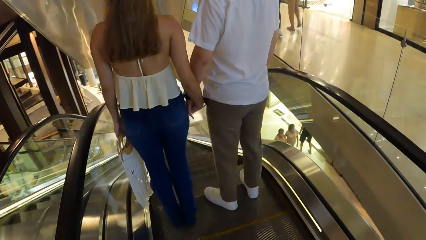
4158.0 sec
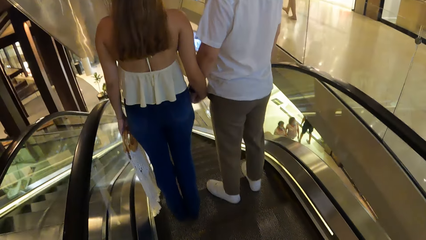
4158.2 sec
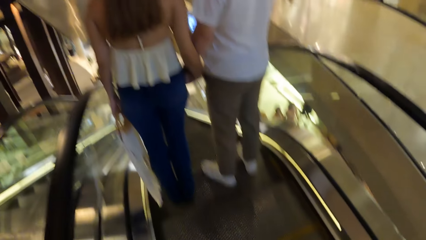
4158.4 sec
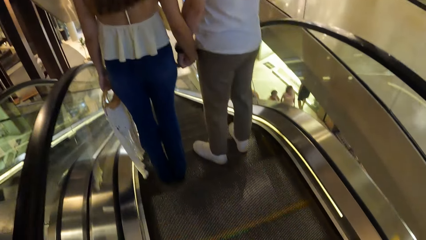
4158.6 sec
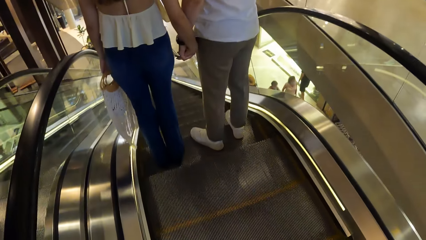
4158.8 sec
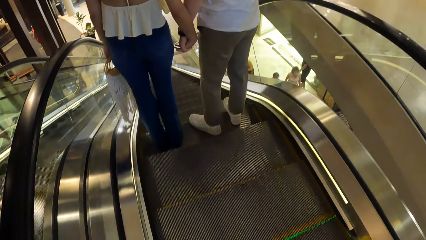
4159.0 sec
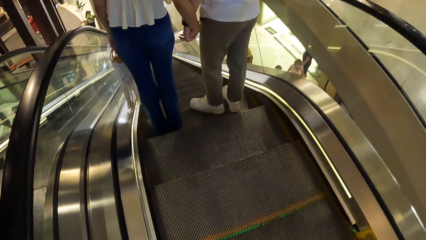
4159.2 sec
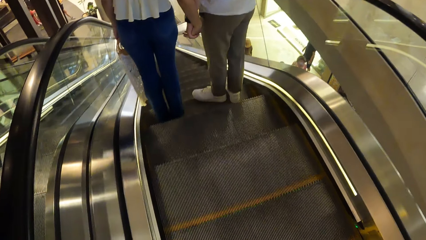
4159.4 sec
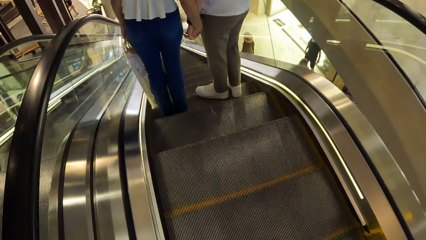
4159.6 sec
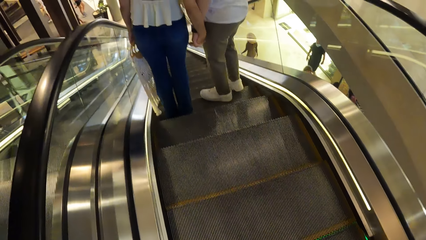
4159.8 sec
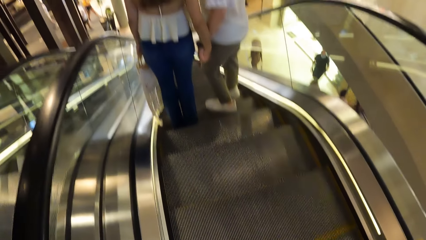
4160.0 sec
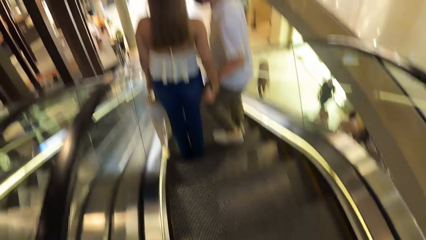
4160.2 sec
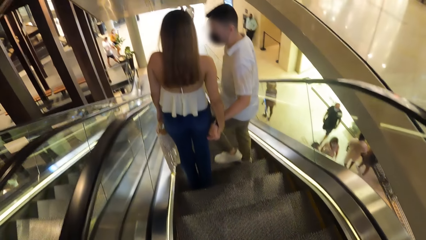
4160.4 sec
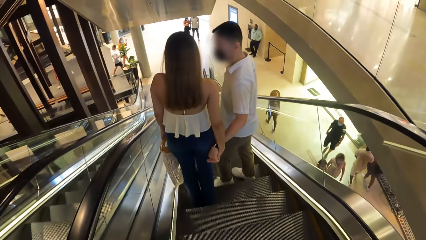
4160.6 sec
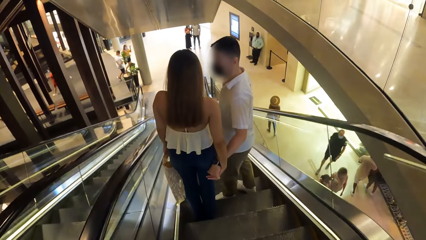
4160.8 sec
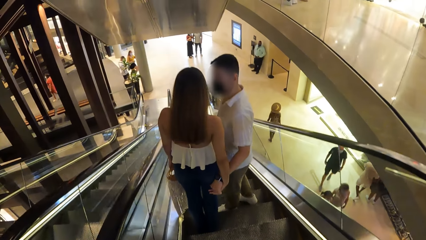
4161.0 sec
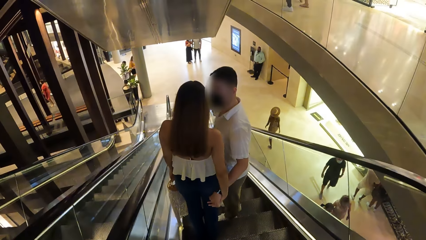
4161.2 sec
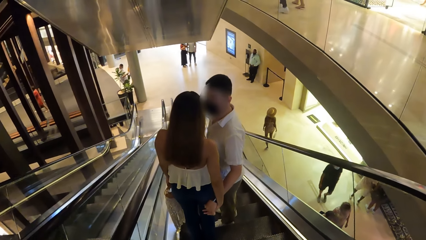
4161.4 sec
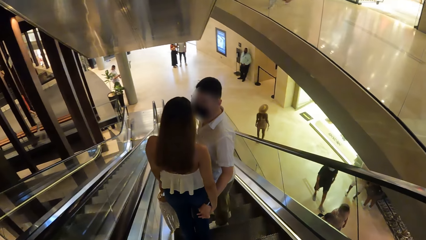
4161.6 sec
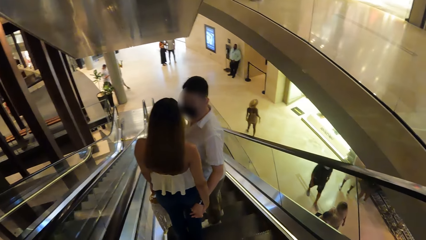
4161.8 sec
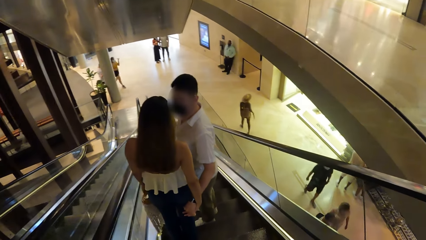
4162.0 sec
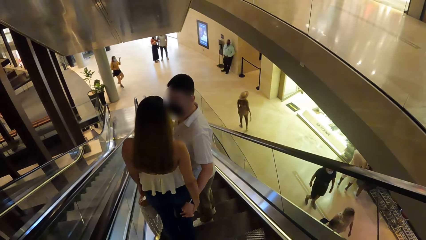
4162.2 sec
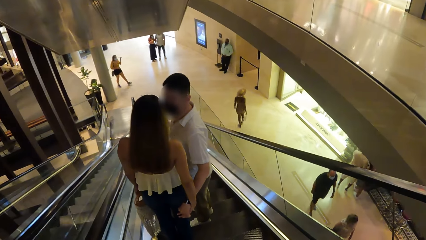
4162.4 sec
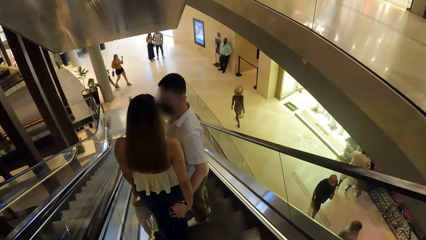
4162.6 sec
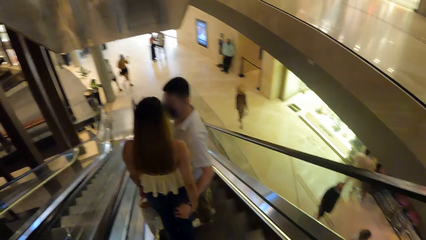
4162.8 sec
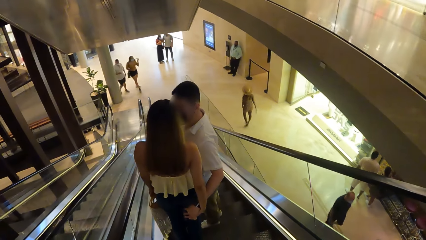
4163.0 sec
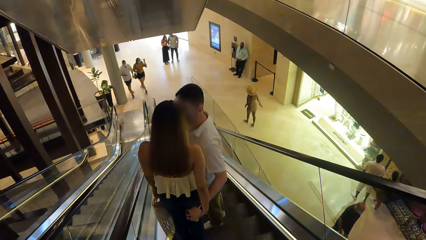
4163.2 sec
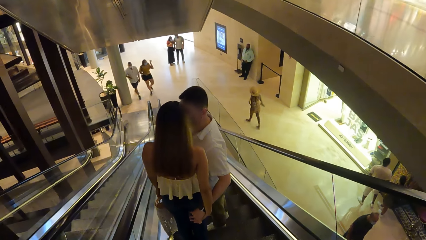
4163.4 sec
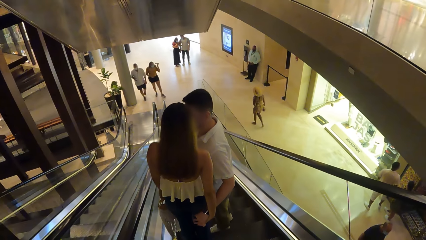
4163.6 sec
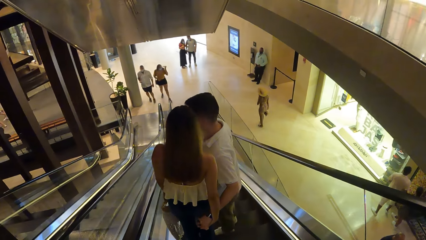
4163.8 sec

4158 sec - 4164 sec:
The camera wearer goes down an escalator.

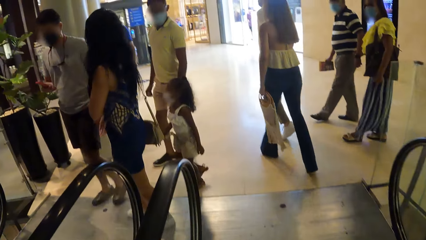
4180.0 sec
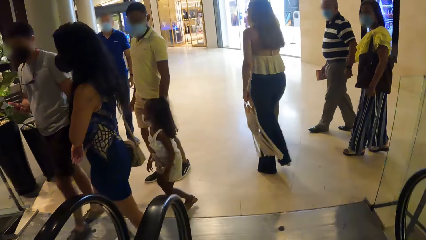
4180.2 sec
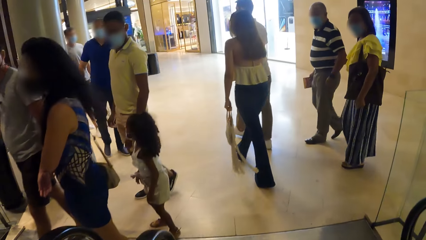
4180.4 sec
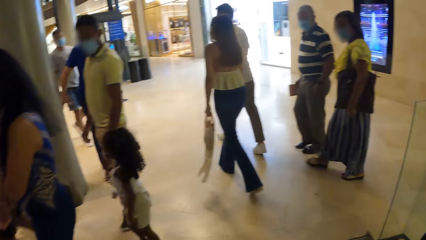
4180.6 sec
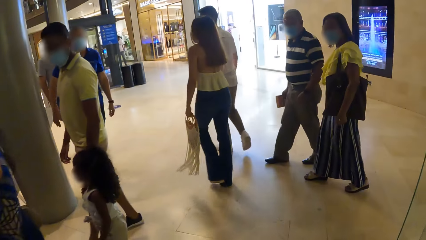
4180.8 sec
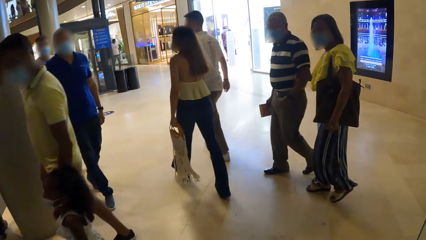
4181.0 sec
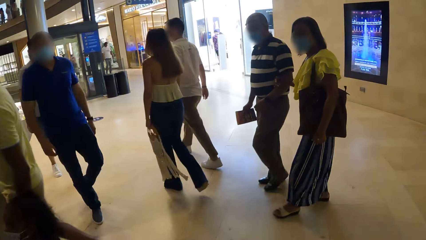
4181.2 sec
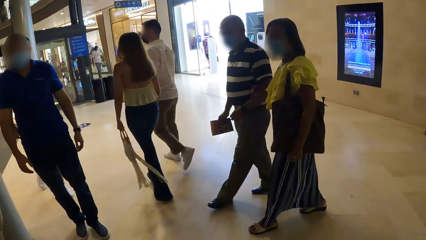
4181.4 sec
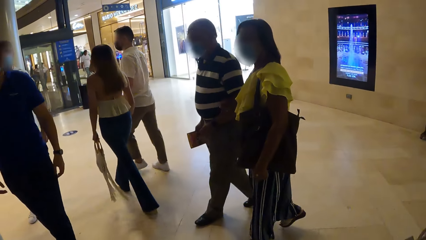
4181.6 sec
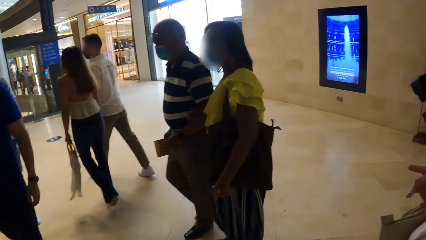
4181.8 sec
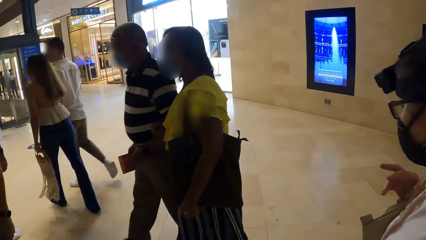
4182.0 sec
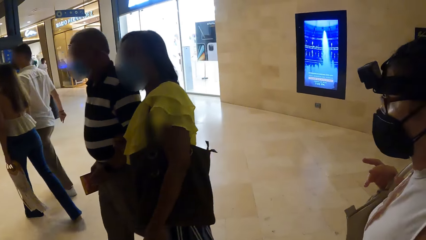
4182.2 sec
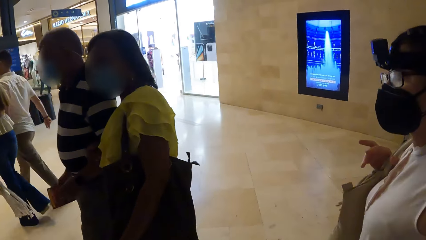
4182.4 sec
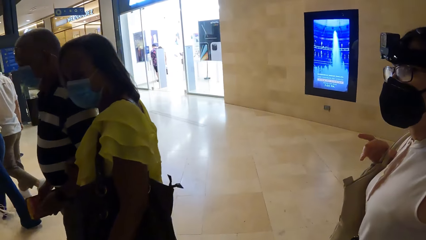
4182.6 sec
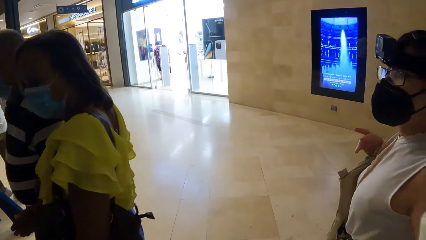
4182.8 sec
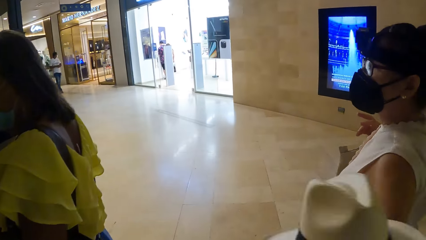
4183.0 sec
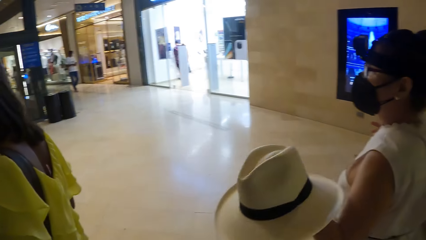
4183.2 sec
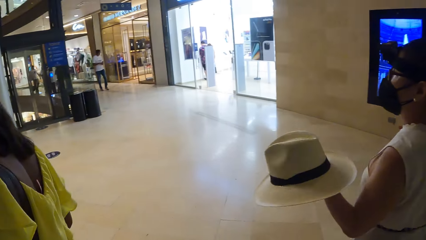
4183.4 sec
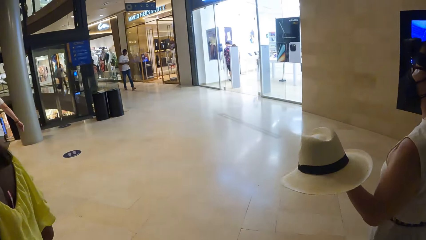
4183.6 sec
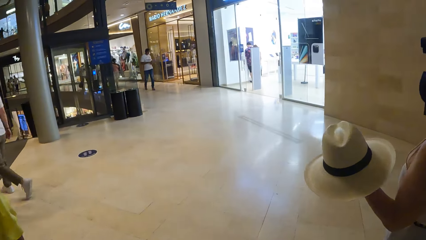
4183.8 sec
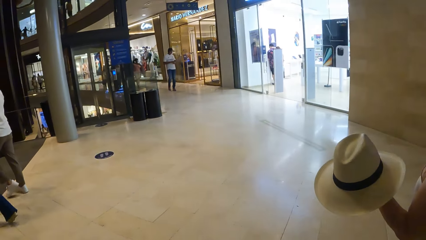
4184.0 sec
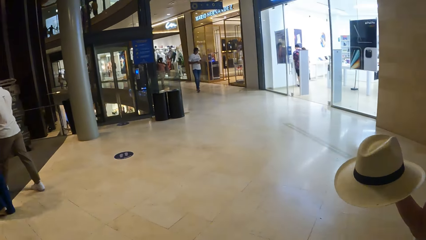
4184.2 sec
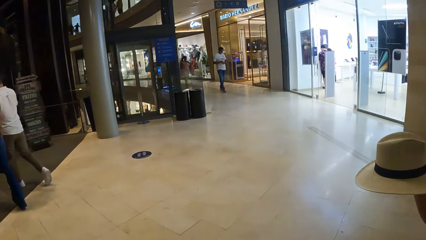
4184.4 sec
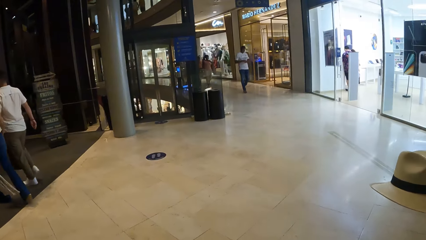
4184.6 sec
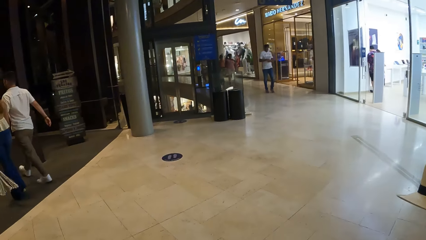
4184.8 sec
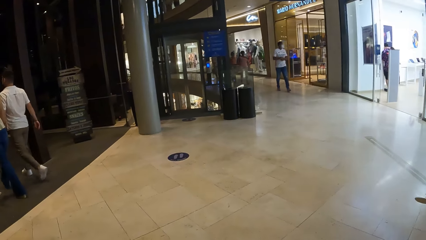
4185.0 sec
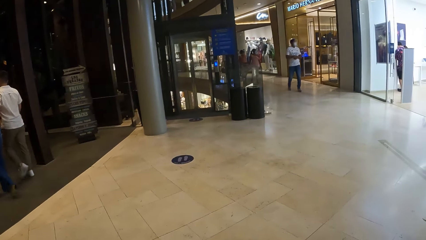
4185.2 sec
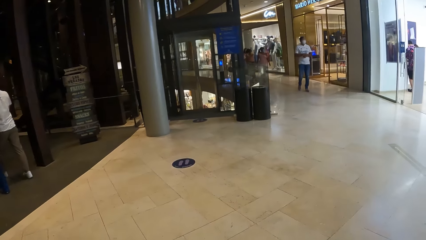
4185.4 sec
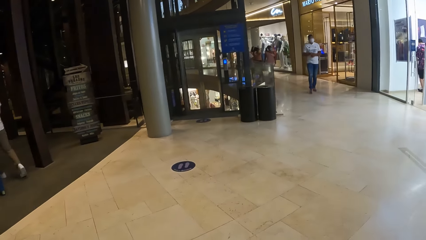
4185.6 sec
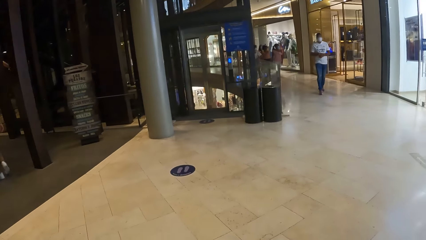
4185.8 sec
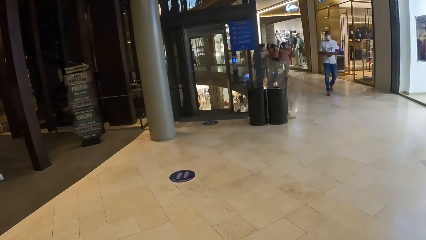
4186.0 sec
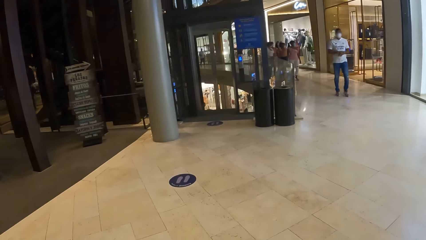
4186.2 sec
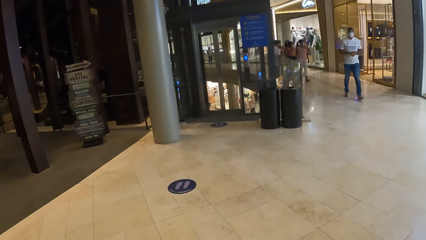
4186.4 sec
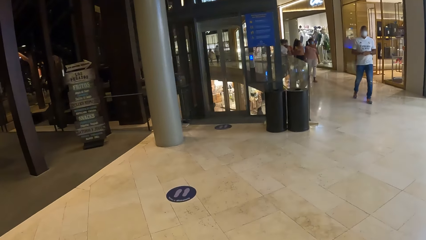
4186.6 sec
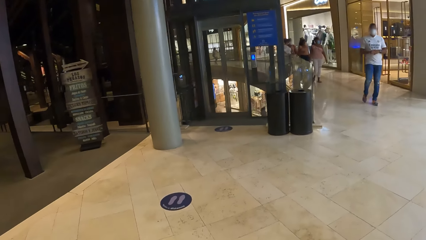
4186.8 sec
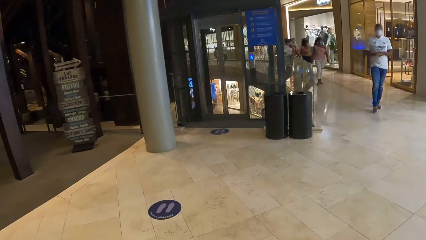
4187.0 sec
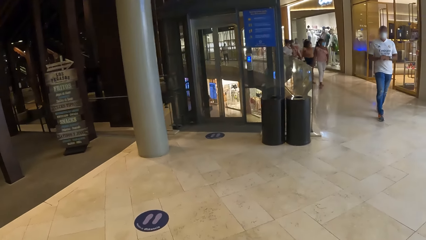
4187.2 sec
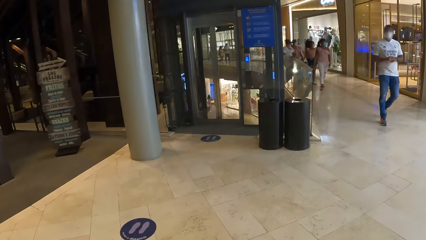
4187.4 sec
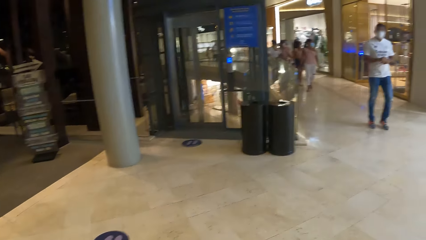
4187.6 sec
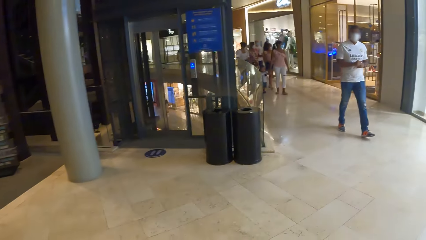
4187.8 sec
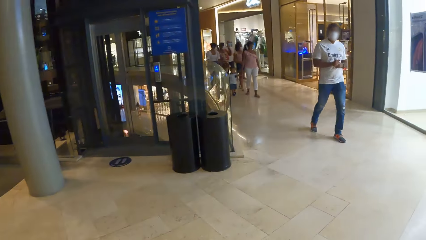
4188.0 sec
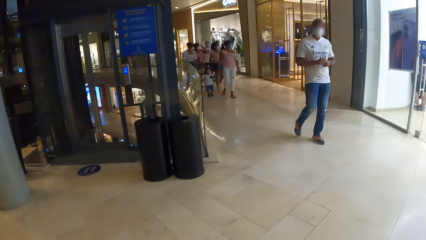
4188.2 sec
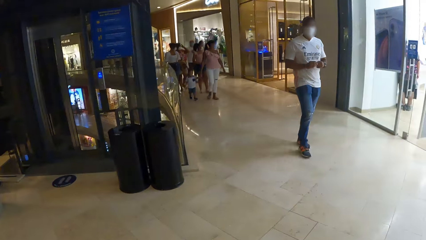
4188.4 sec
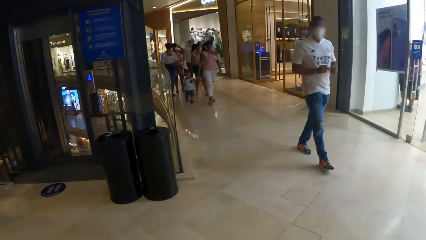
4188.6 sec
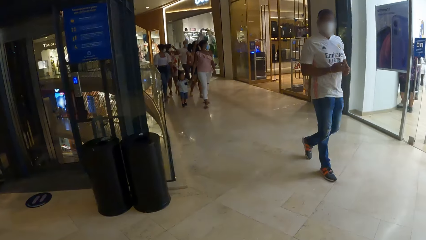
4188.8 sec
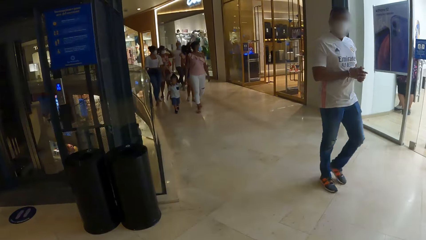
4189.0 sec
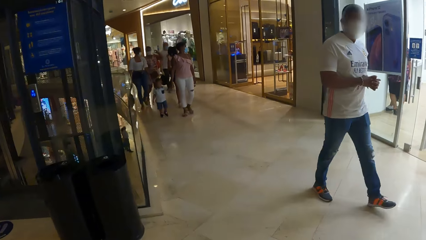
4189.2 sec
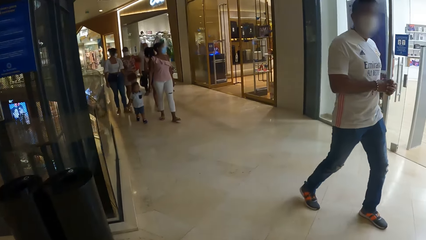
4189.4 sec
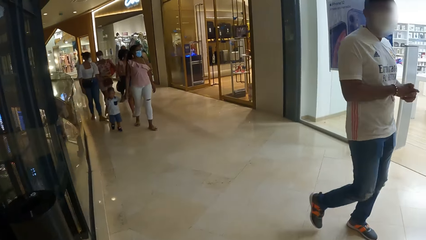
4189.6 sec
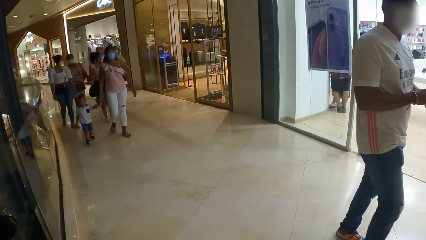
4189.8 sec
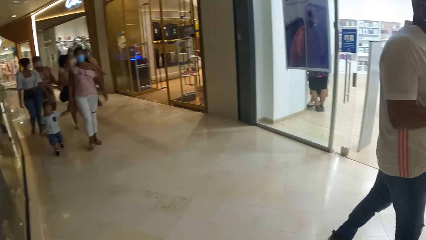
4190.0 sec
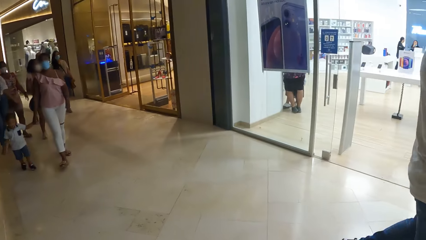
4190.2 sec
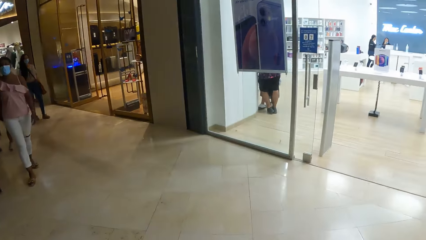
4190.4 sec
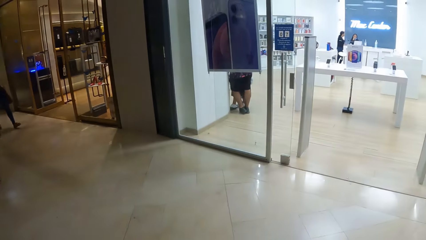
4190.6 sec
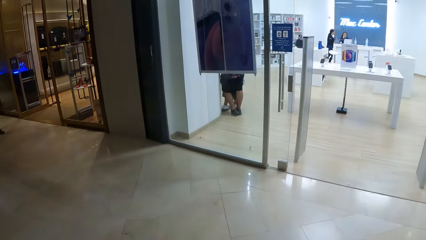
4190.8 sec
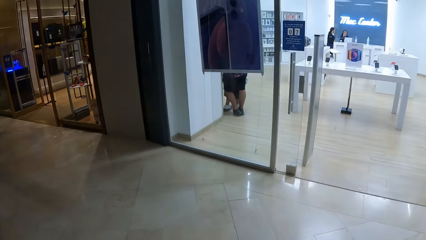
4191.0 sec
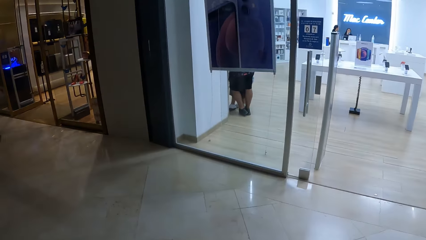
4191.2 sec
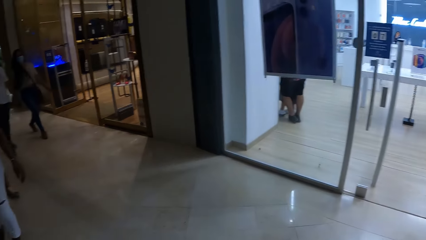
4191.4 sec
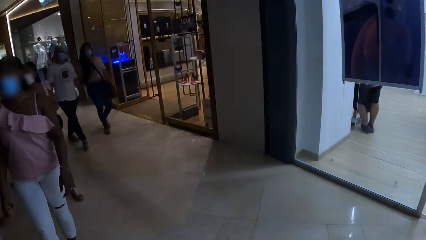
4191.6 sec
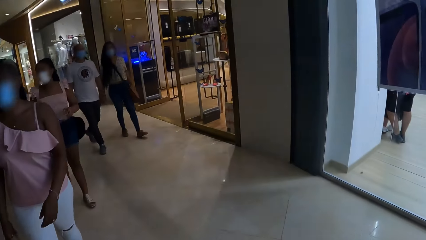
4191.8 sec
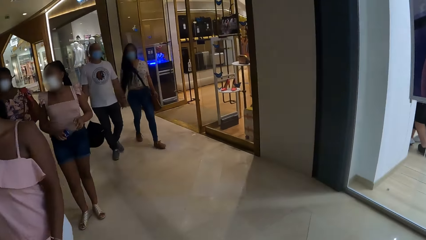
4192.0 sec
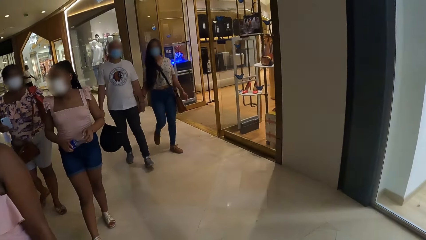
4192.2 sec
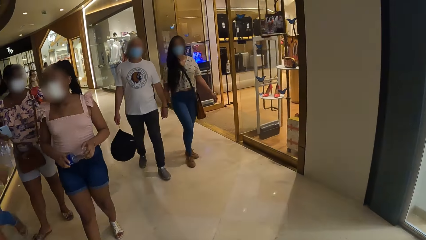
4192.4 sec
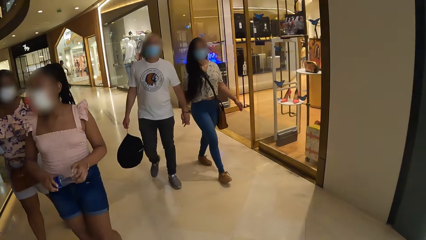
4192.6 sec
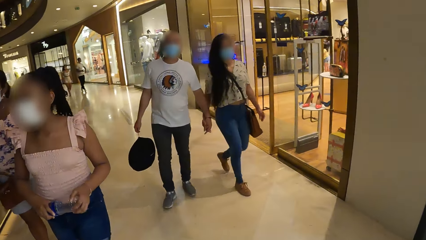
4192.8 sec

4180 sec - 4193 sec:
The camera wearer walks around on the floor. They look around.
